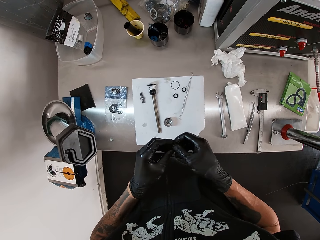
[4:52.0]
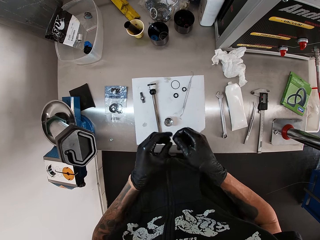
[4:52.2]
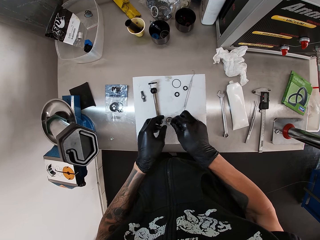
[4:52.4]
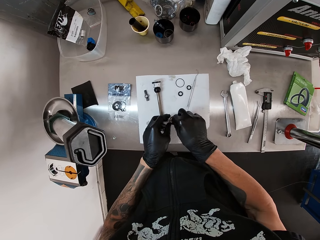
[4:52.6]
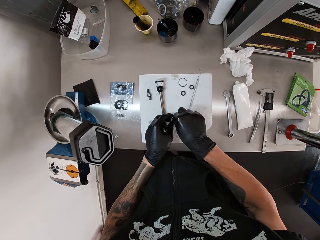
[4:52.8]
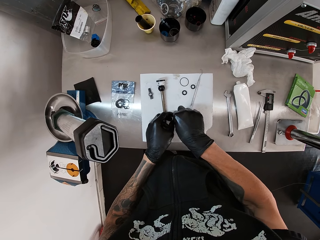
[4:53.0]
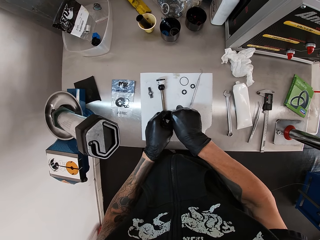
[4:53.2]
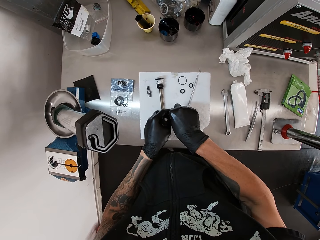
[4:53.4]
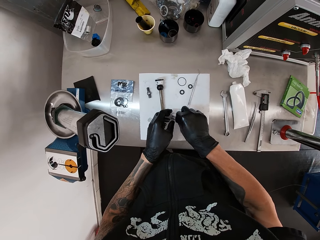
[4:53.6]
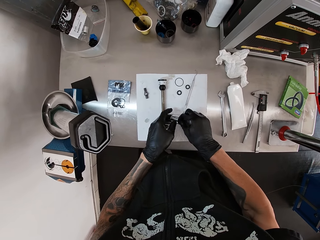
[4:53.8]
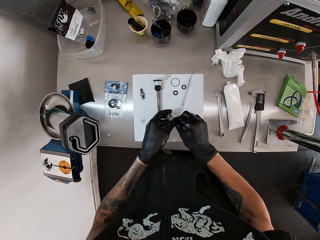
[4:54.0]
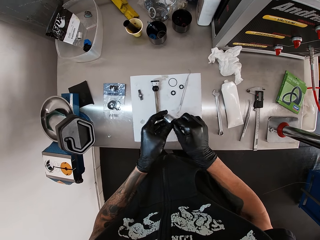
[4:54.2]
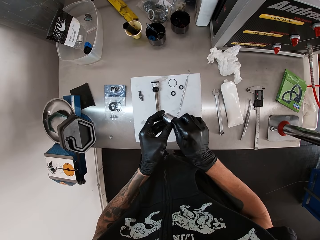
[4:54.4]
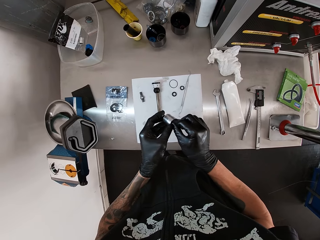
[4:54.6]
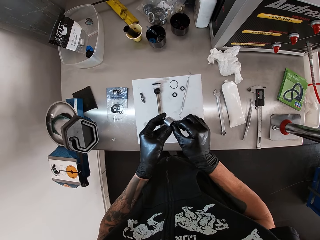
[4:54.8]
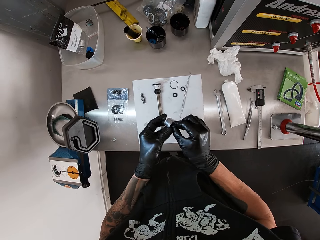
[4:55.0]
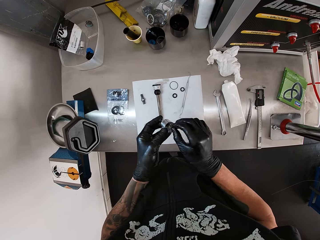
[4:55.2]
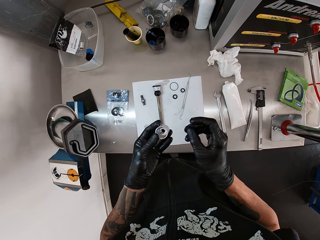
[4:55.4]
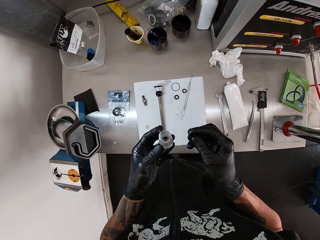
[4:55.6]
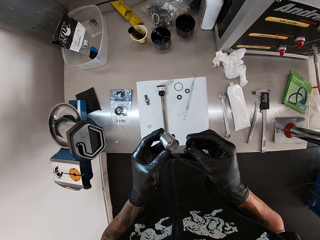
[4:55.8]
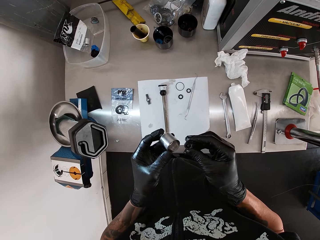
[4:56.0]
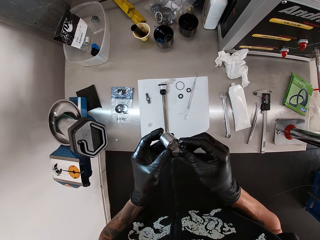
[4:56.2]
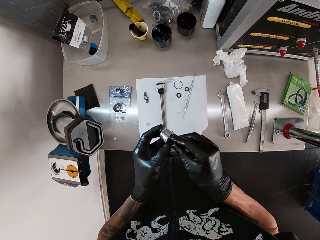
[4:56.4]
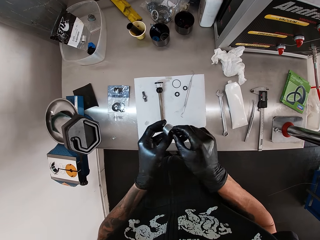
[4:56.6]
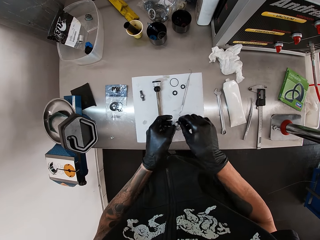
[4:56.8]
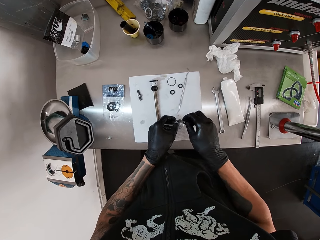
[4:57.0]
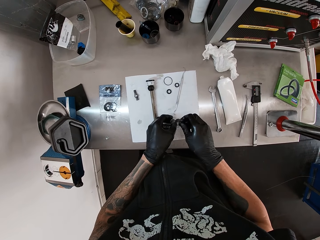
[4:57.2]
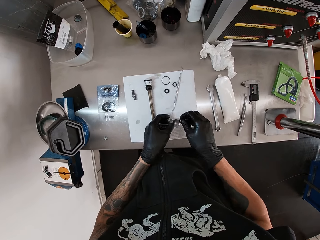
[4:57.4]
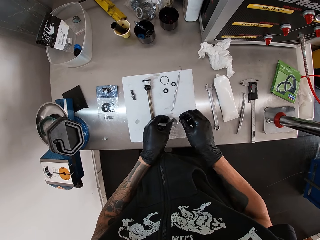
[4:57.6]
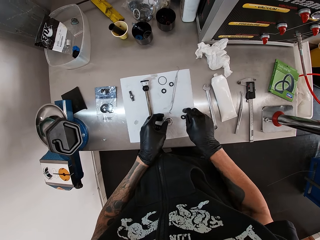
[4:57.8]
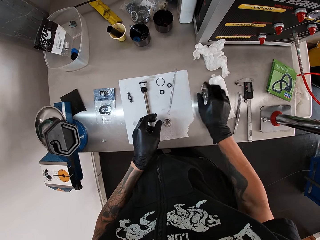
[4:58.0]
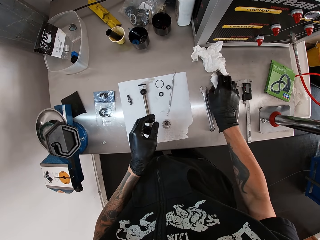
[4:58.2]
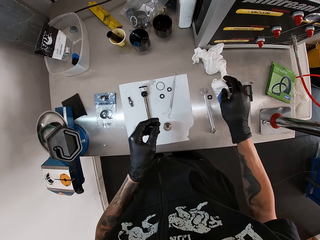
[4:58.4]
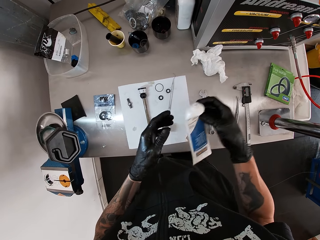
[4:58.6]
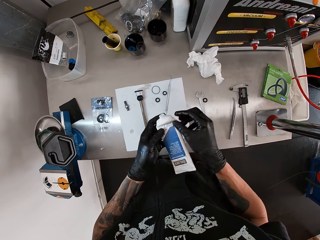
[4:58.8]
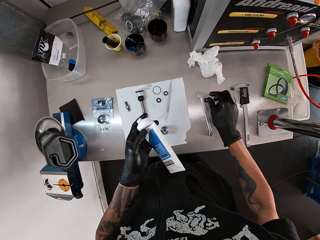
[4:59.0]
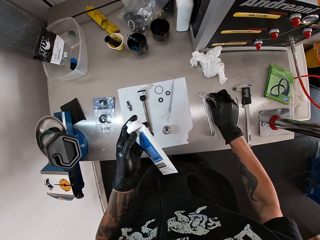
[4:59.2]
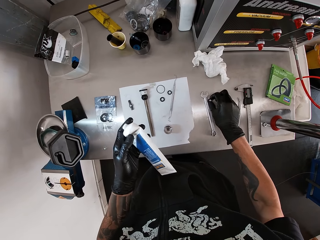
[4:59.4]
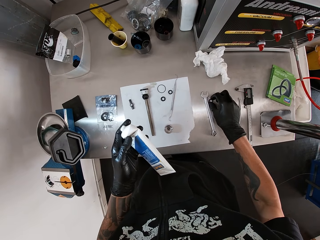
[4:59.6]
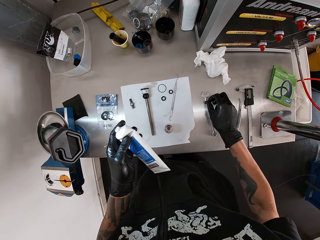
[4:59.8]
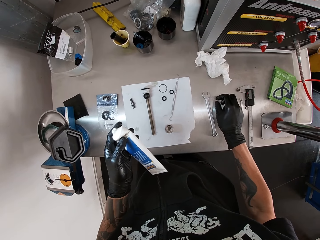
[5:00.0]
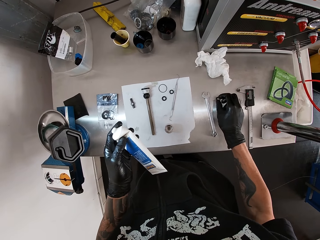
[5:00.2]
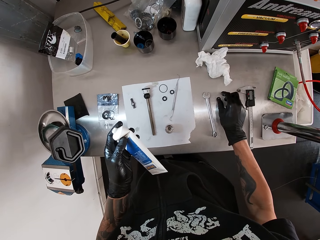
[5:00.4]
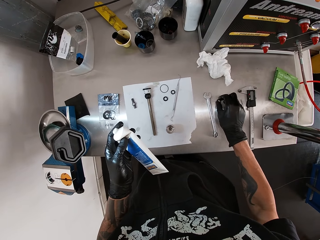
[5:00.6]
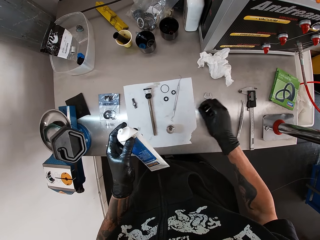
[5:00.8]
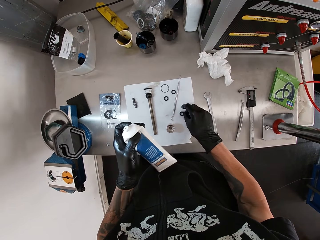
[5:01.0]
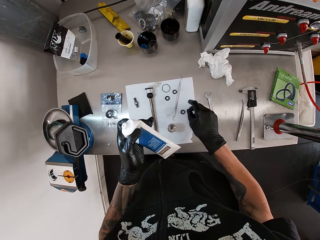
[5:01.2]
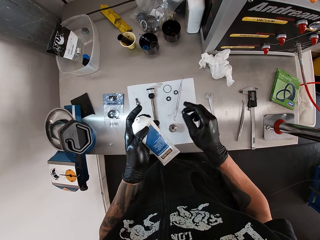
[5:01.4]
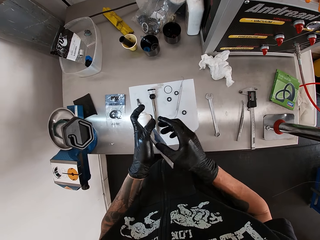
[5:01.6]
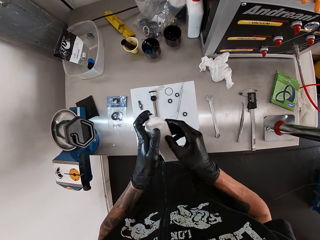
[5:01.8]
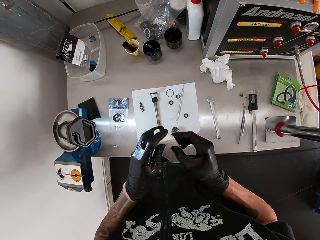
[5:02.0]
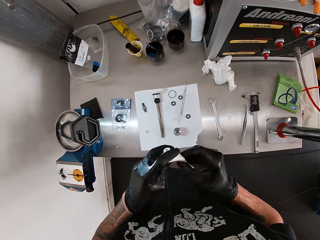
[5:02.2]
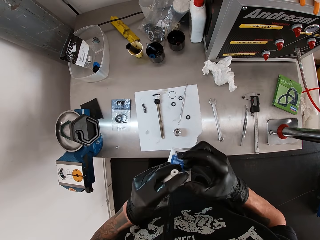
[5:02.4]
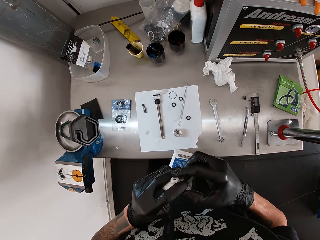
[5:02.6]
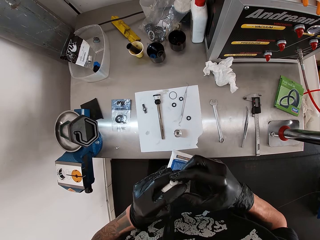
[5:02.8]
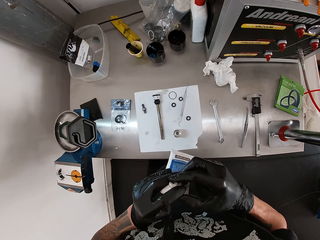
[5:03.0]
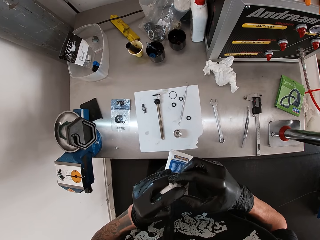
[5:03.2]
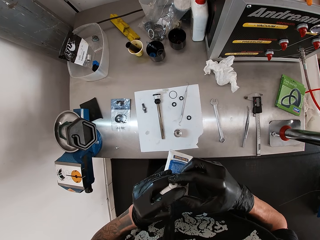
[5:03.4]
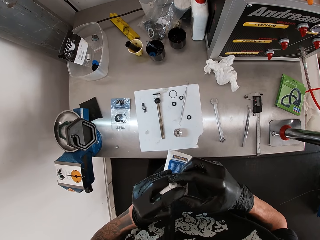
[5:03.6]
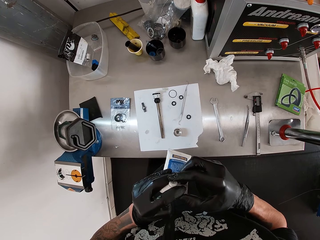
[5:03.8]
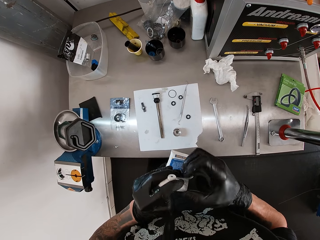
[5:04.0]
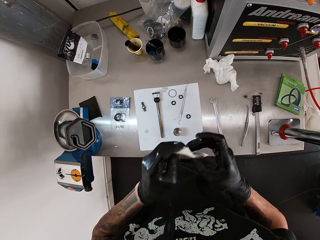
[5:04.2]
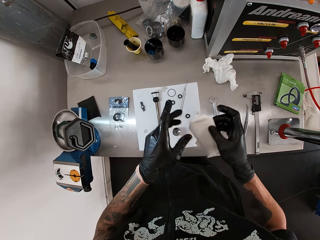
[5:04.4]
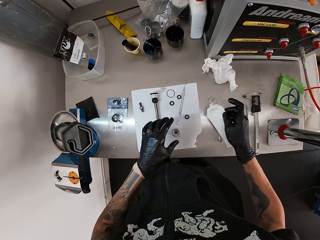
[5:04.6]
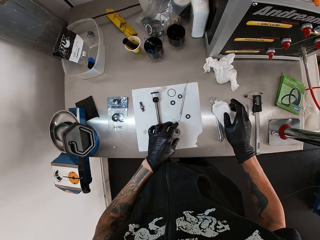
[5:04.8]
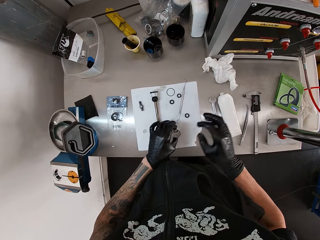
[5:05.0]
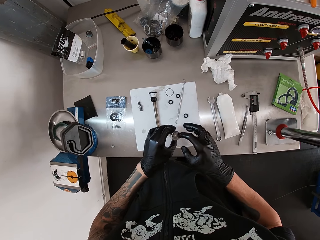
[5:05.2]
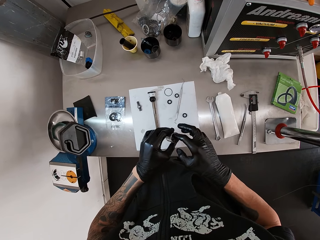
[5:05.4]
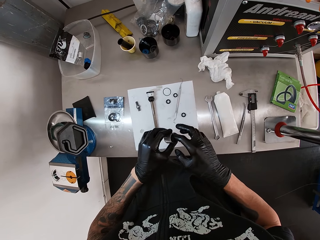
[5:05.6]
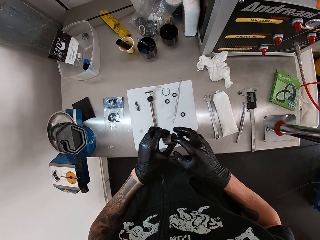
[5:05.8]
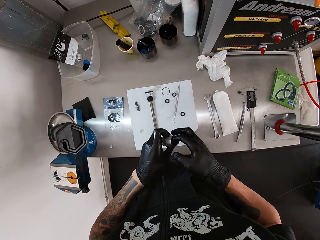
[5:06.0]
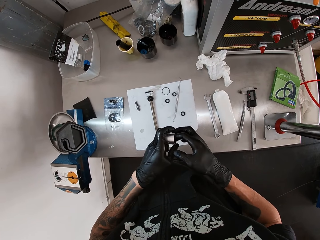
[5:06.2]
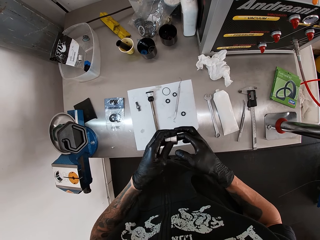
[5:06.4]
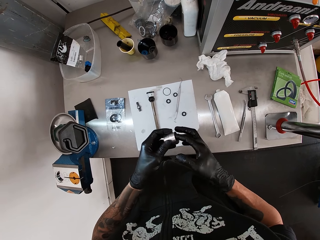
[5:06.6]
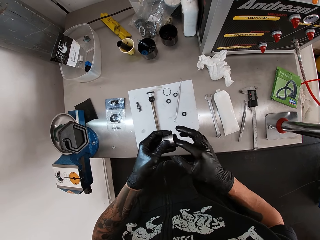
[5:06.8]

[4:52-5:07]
The camera wearer attaches the ring into the piston with his right hand. He puts the nut in something. He picks up the piston from the table with his left hand. He removes the ring from the piston with his right hand. He puts the nut into the piston with his right hand. He puts the piston on the table with his left hand. He drops the ring on the table with his right hand. He picks up the tube from the table with his right hand. He passes the tube from his right hand to his left hand. He picks up the ring from the table with his right hand. He drops the ring on the table with his right hand. He picks up the ring from the table with his right hand. He drops the ring on the table with his right hand. He holds the tube with both hands. He presses the tube with both hands. He collects the lubricant from the tube with his right index finger. He takes the lotion. He drops the tube on the table with his right hand. He picks up the piston from the table with his left hand. He applies the lubricant on the piston with his right index finger.

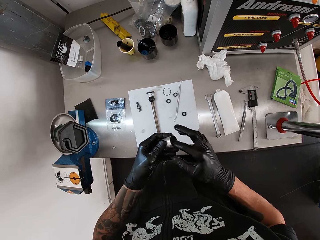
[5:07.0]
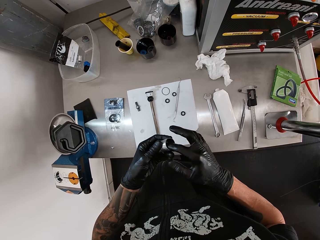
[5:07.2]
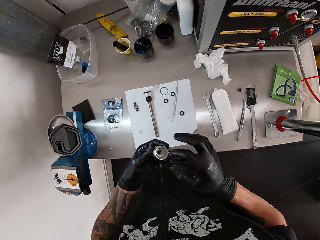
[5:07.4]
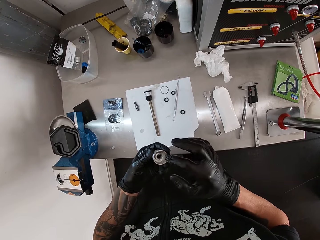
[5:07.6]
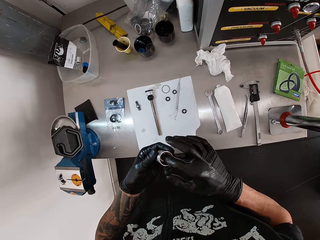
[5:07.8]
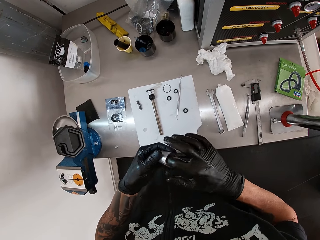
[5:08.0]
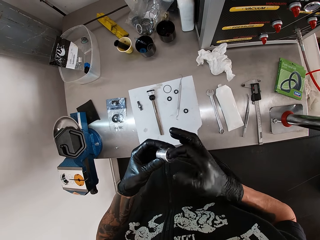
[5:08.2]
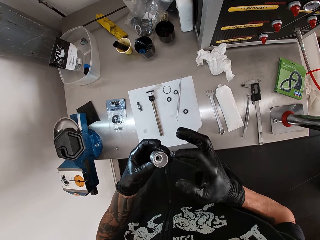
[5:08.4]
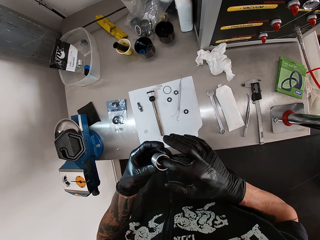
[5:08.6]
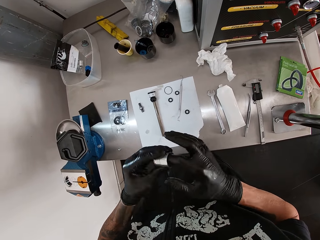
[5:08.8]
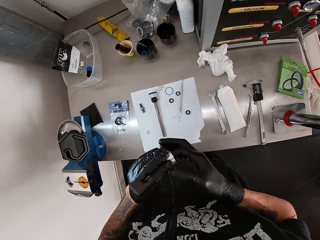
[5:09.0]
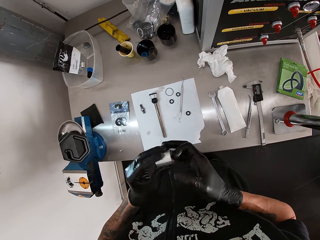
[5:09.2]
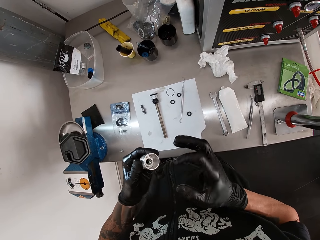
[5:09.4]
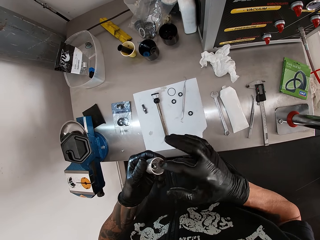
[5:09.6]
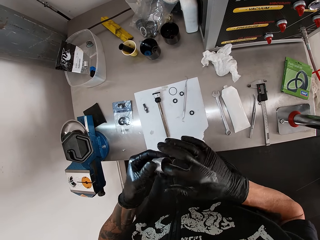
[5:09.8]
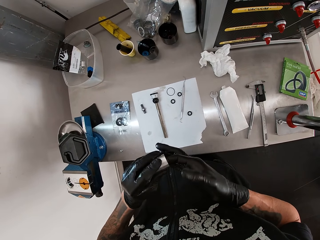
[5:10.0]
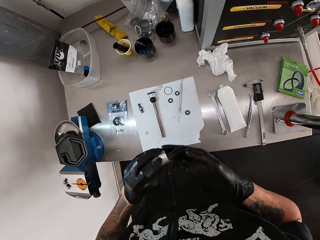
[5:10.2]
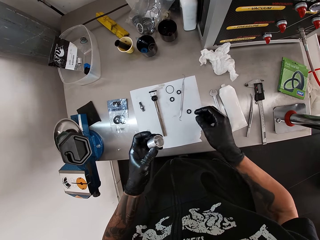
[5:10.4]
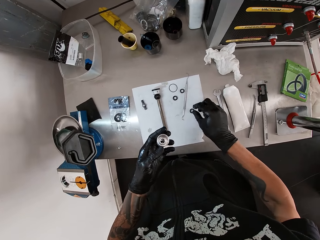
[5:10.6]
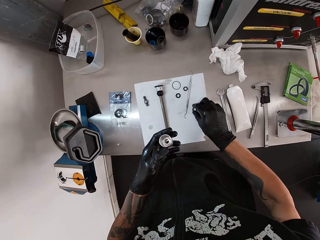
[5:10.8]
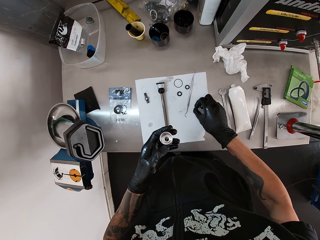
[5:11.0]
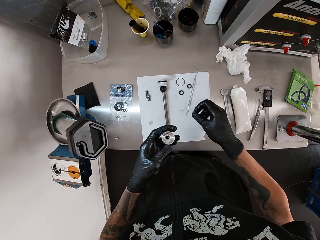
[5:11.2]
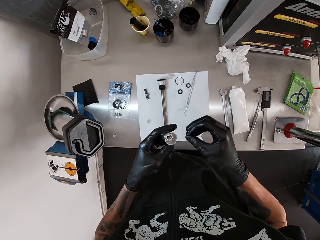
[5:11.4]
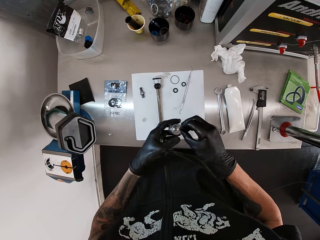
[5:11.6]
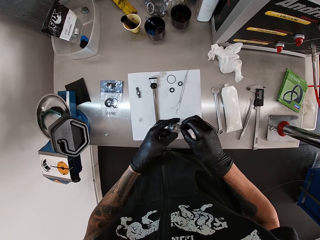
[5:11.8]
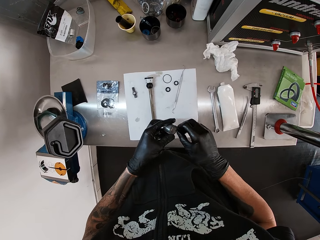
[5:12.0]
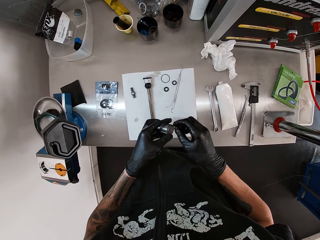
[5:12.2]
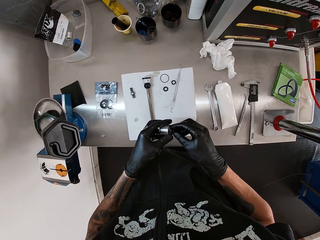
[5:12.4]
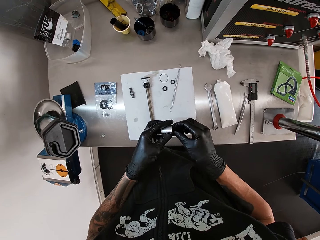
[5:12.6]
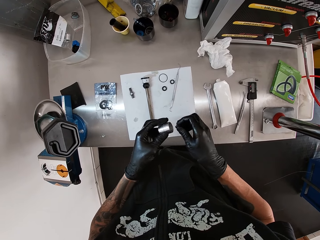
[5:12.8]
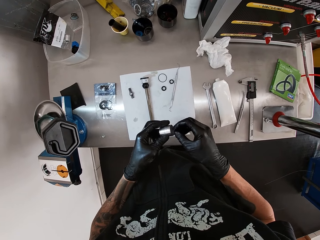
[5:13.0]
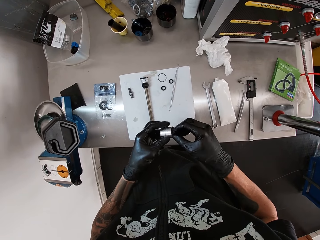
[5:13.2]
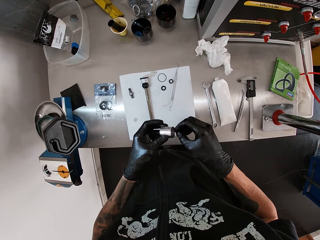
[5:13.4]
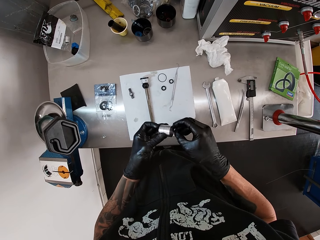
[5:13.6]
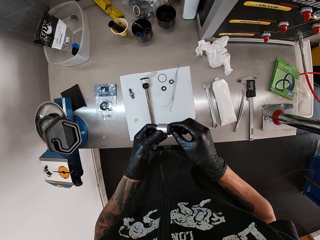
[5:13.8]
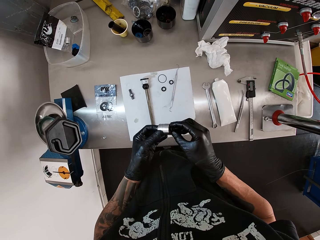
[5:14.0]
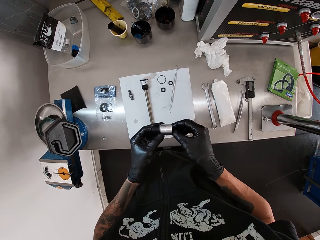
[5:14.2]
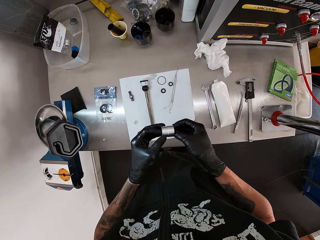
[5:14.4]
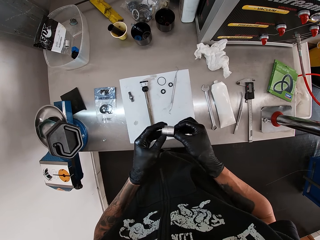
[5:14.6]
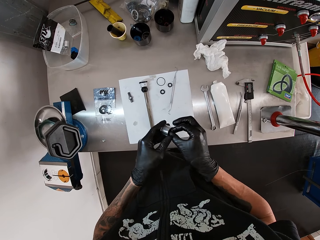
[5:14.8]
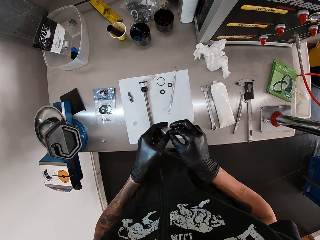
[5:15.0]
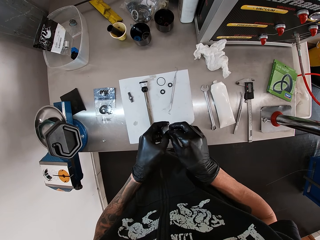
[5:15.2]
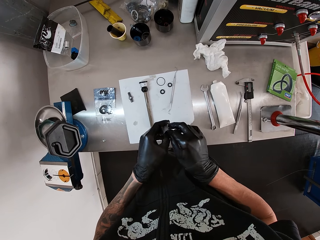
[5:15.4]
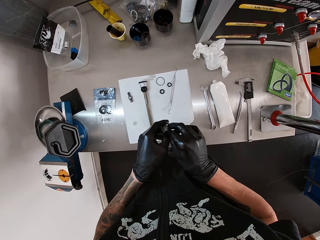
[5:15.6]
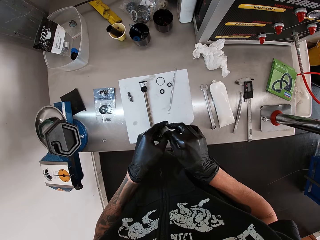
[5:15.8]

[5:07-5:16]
The camera wearer picks up the ring from the table with his right hand. He puts the ring into the piston with his right hand.
